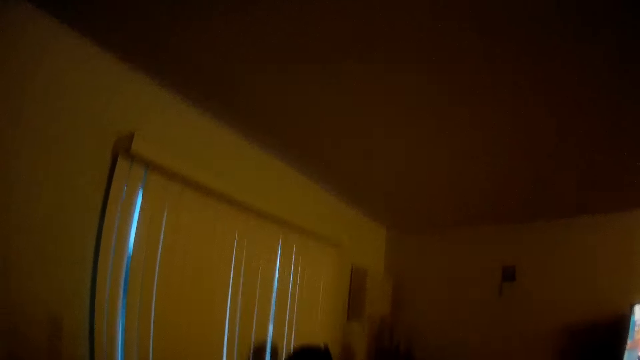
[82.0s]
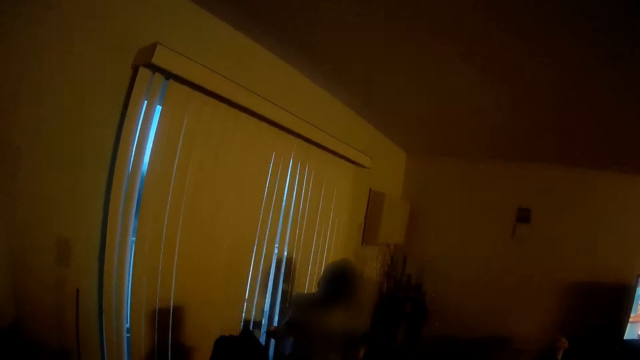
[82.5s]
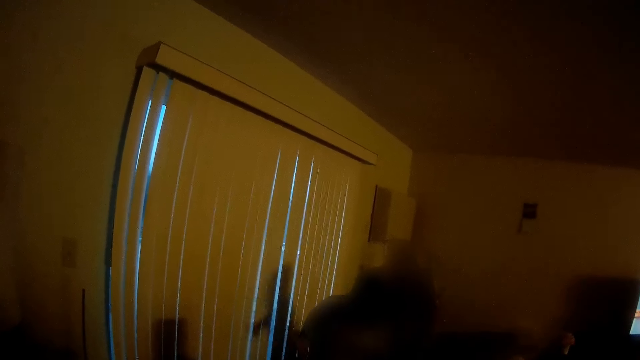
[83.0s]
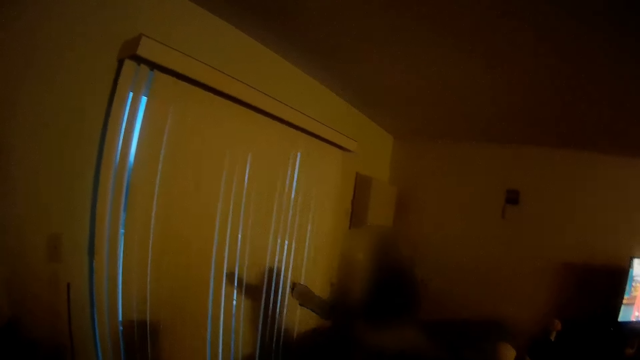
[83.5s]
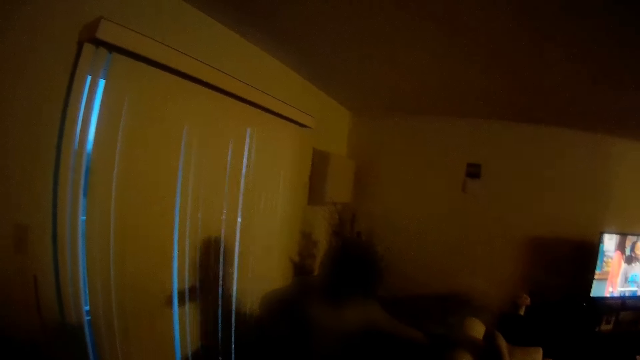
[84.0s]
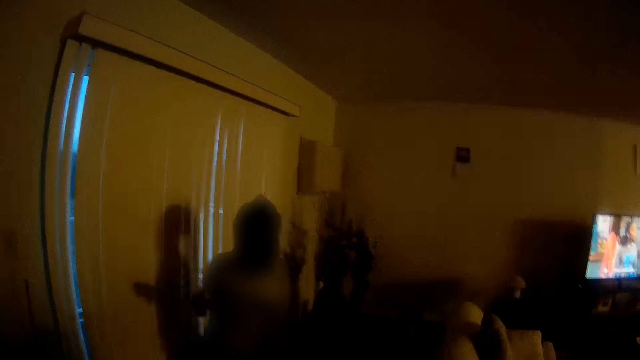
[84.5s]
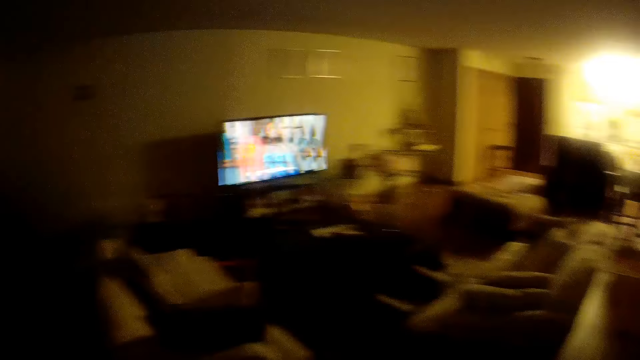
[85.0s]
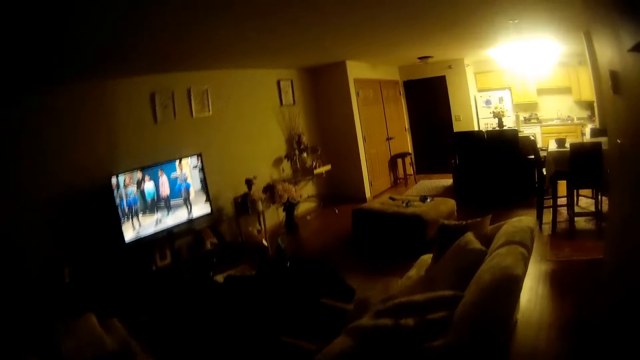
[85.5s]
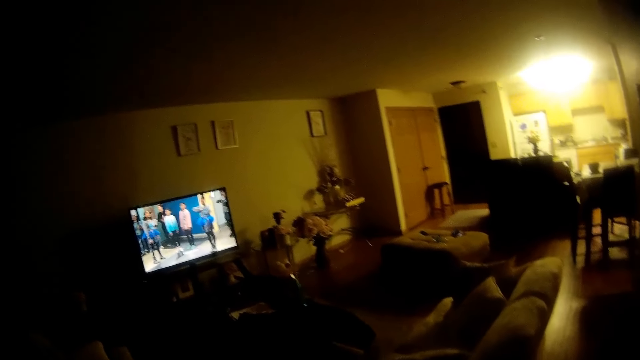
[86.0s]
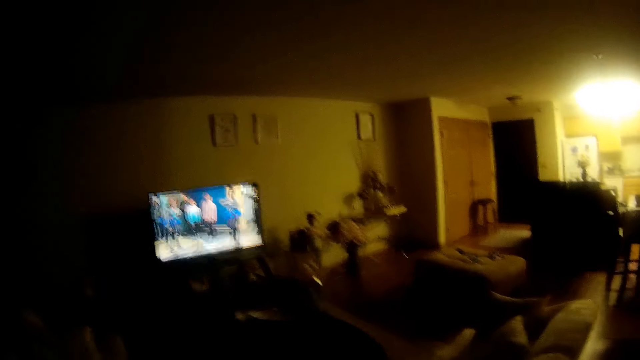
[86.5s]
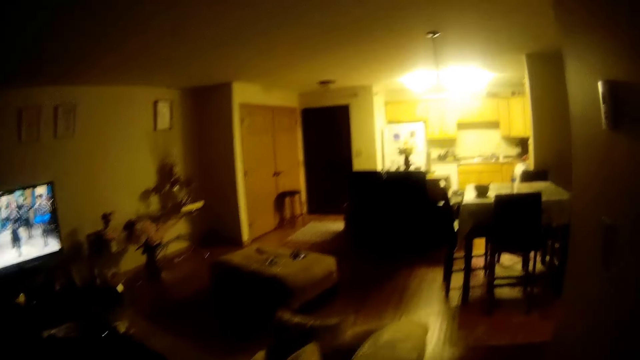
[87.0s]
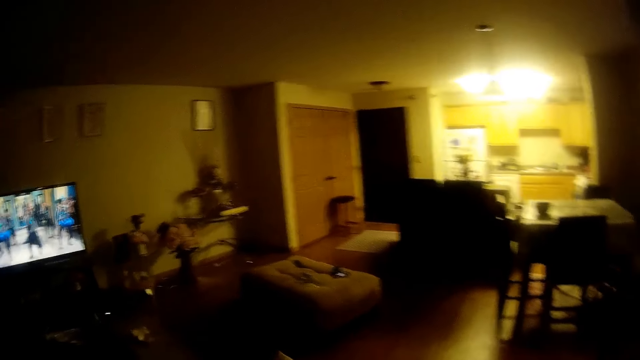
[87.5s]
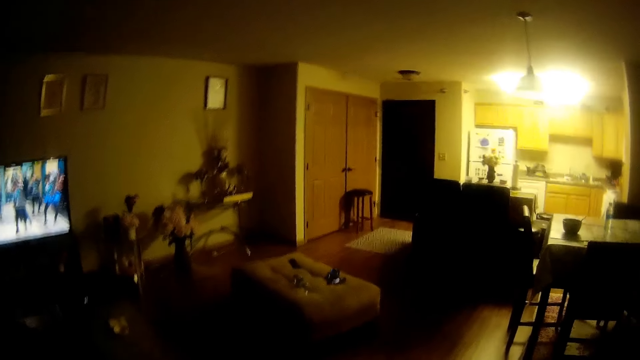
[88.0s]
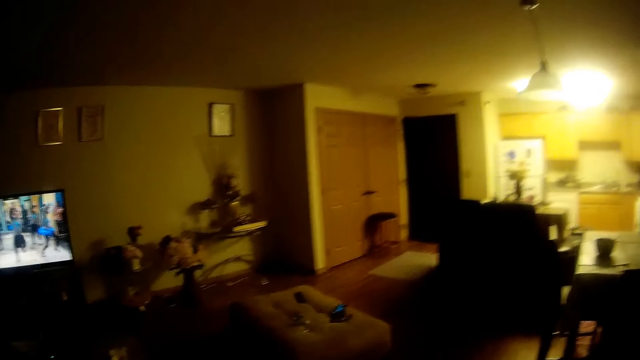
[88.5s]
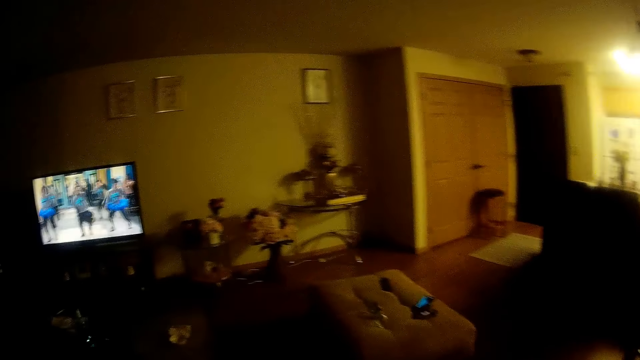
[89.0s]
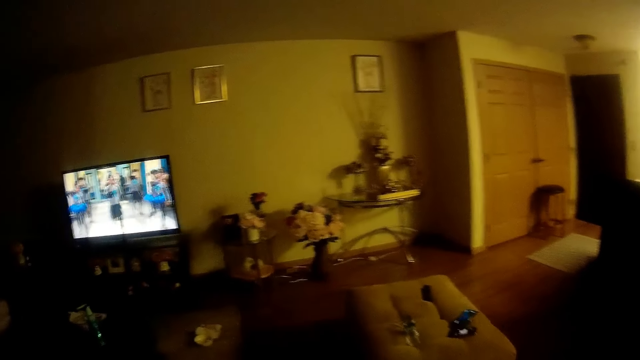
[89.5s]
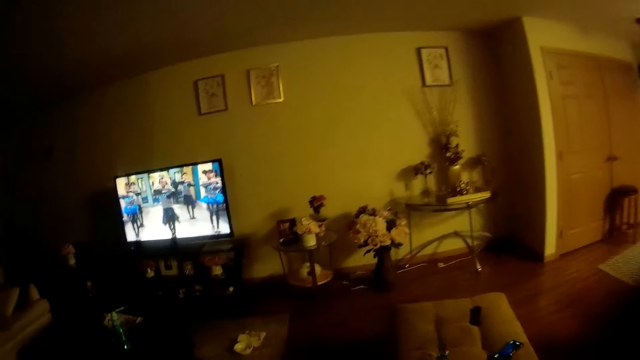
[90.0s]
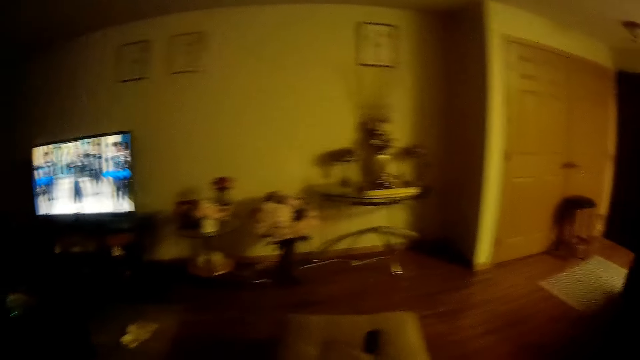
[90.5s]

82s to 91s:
The camera wearer talks to a girl. They stare at the window. They turn towards the chair. They talk to the girl. They walk towards the ottoman.

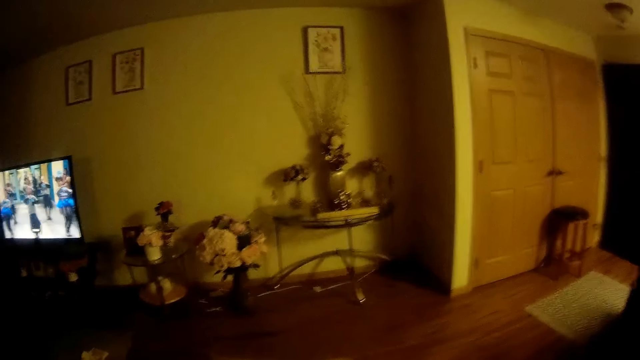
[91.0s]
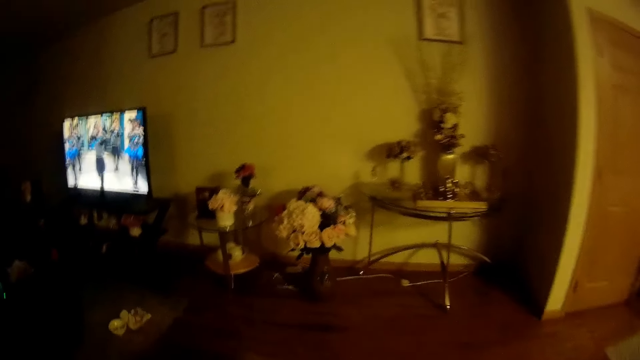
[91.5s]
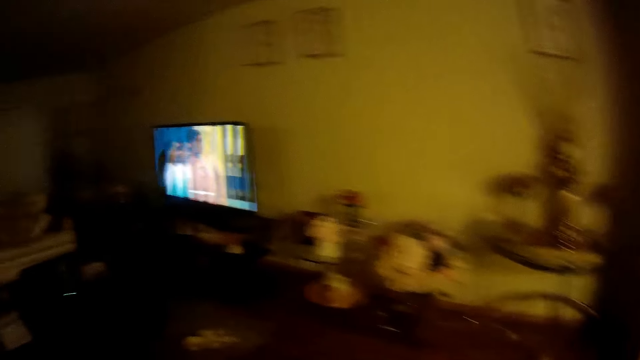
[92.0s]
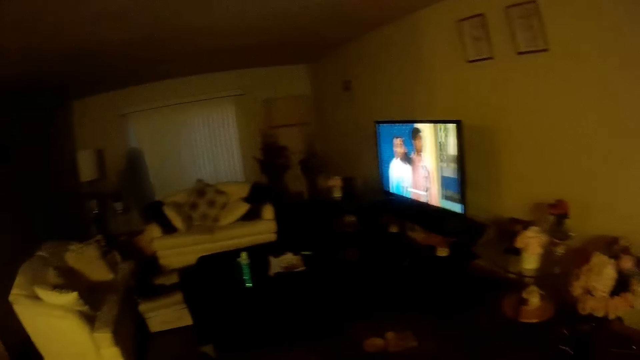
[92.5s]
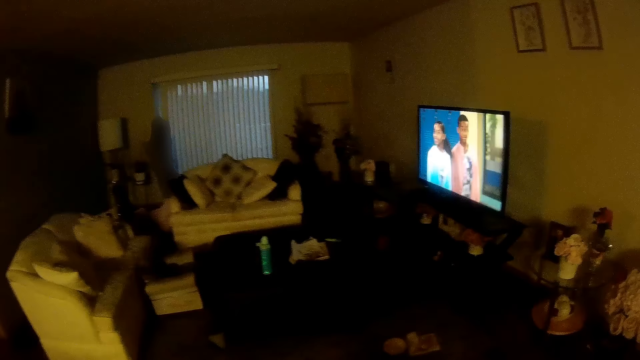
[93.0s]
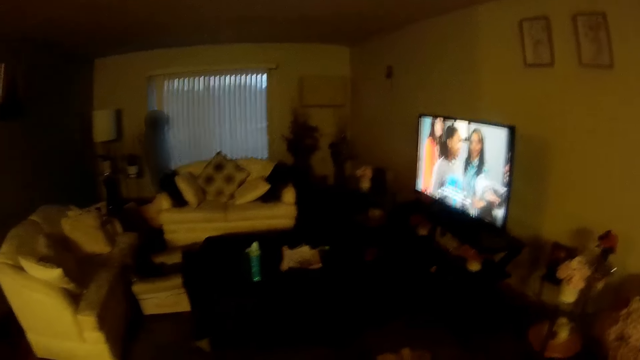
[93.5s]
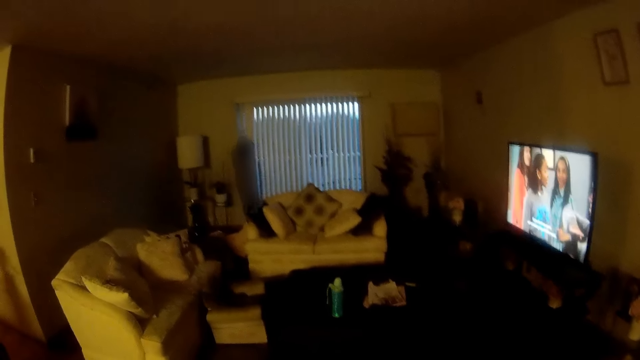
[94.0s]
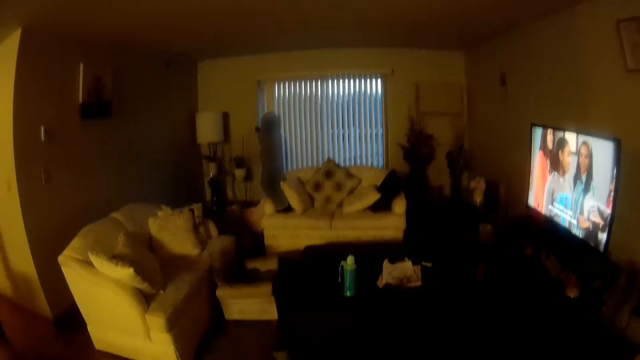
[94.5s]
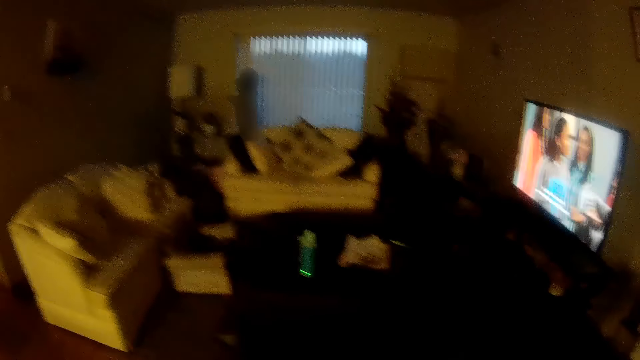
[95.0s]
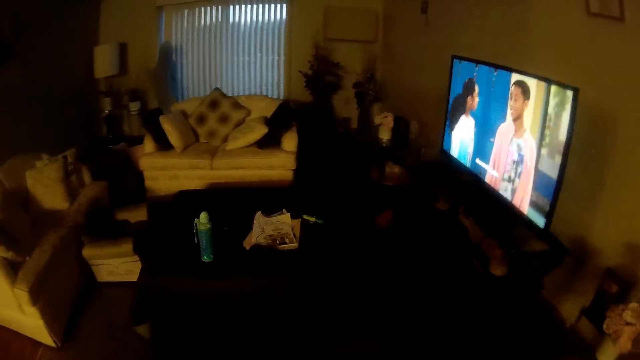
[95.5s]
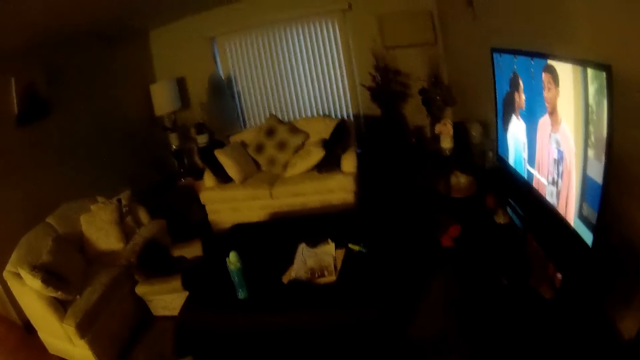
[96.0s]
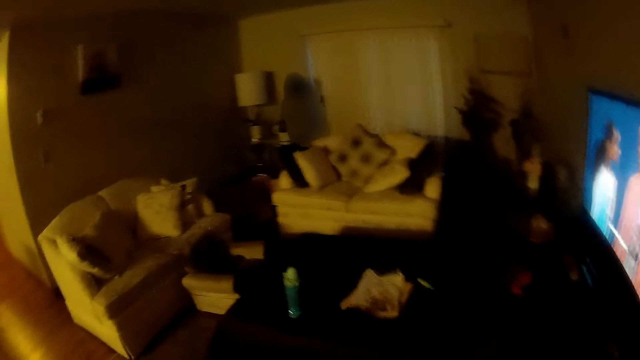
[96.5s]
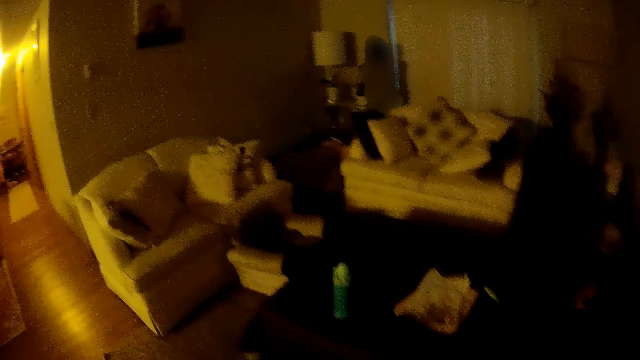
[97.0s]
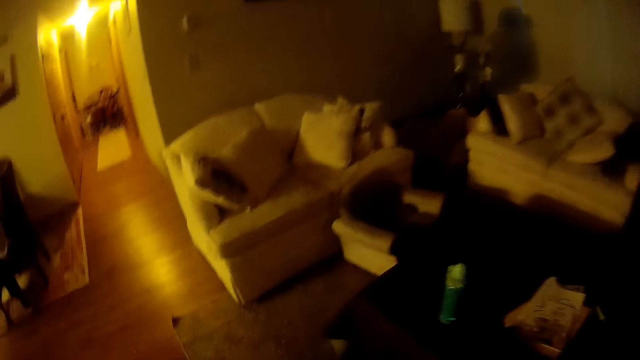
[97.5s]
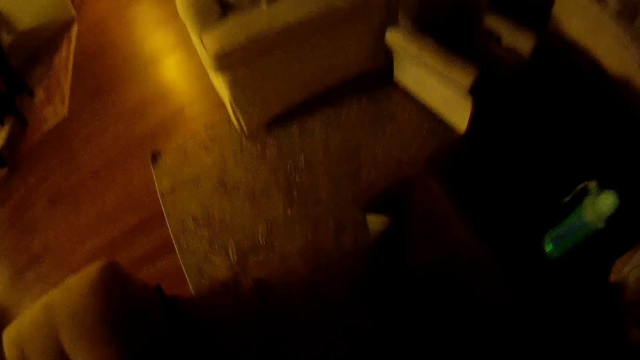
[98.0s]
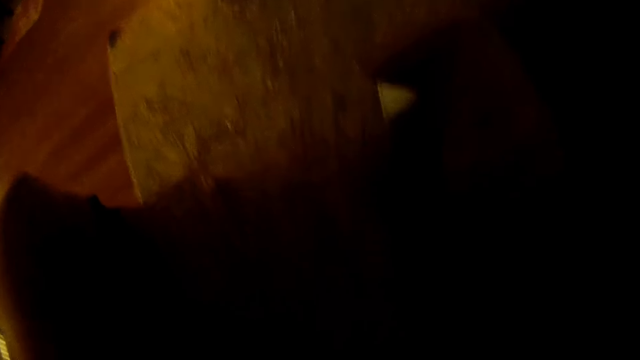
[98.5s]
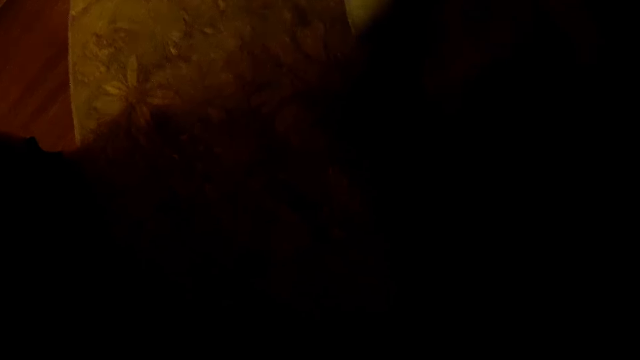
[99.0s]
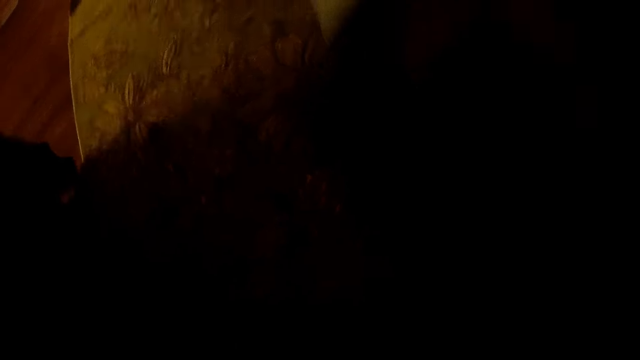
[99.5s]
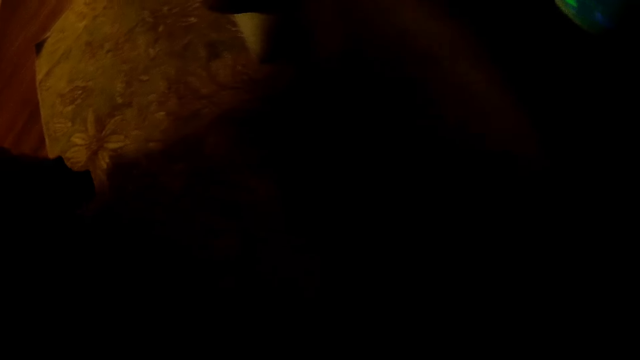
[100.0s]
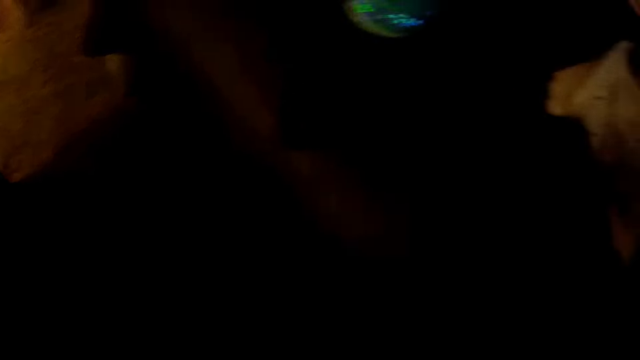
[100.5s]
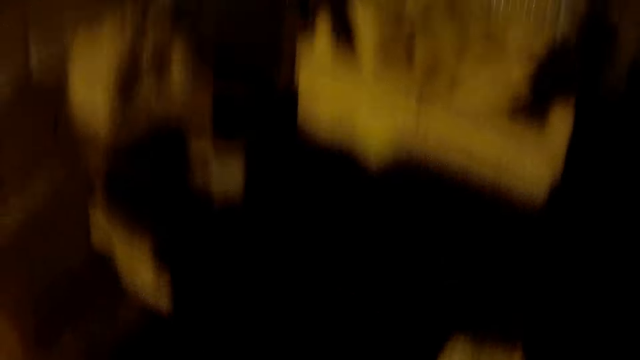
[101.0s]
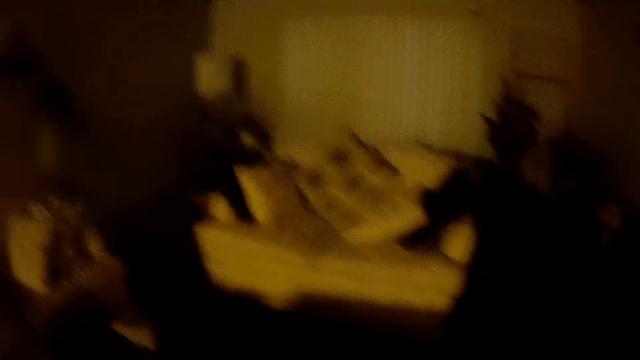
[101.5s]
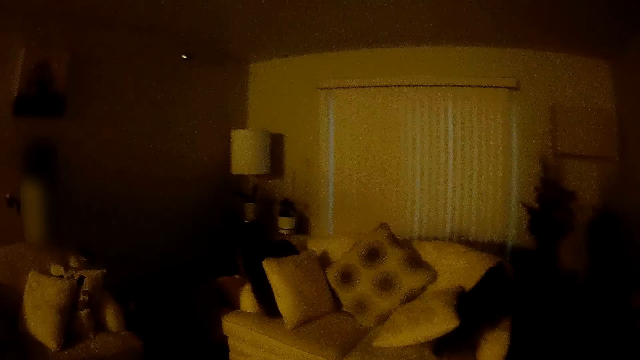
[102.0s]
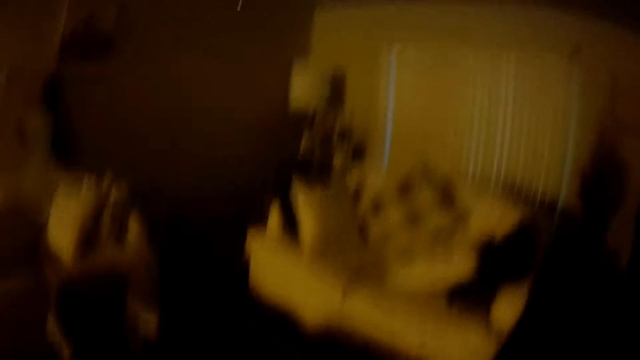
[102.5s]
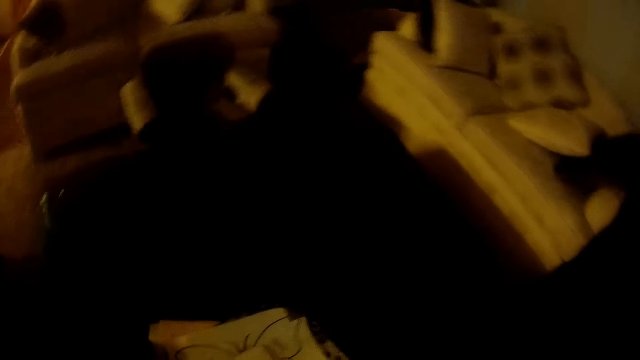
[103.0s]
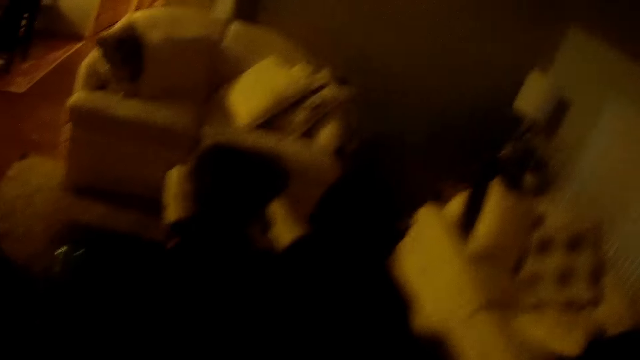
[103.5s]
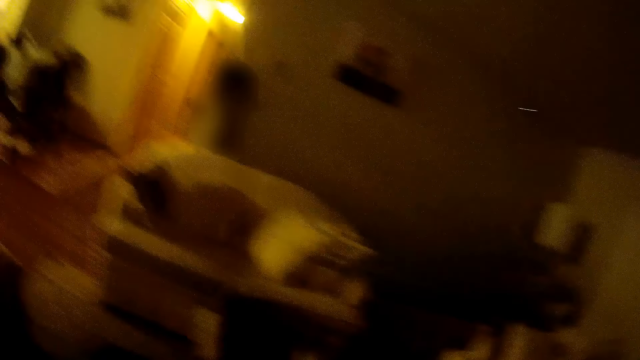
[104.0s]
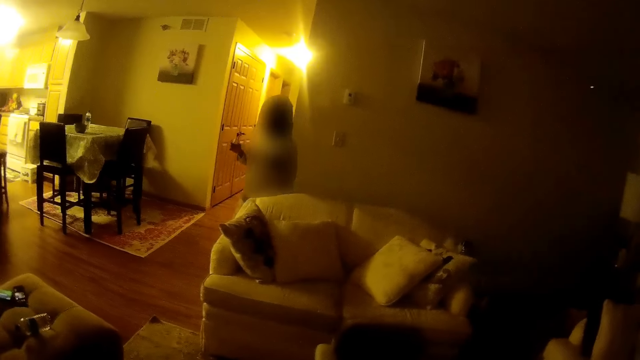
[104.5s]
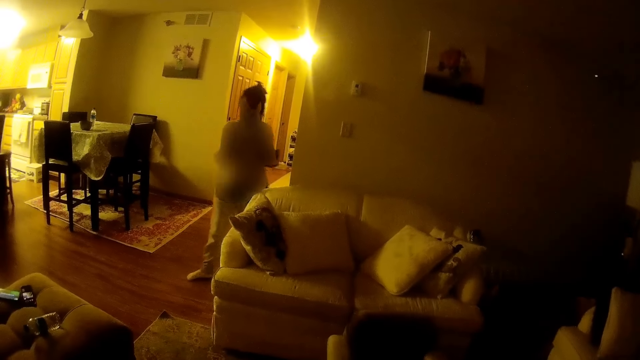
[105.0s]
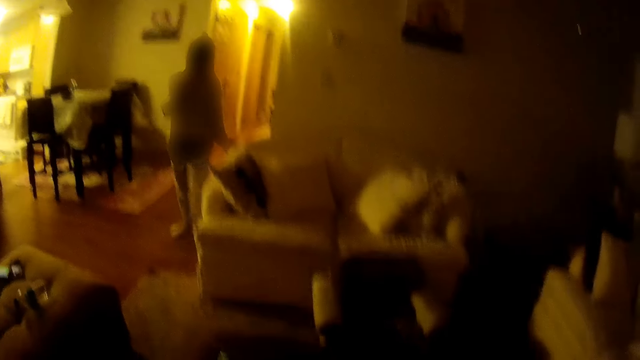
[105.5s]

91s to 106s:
The camera wearer talks to a girl. They stare at the window. They talk to the girl. They bend towards the floor. They stare at the carpet. They stand up. They look around. They talk to the girl.
